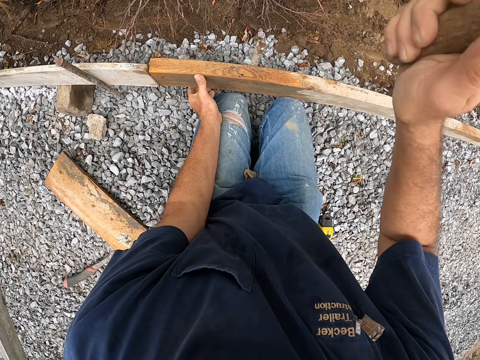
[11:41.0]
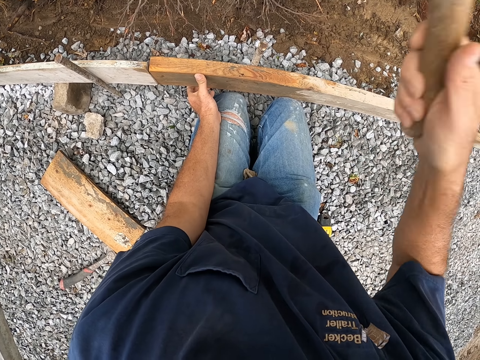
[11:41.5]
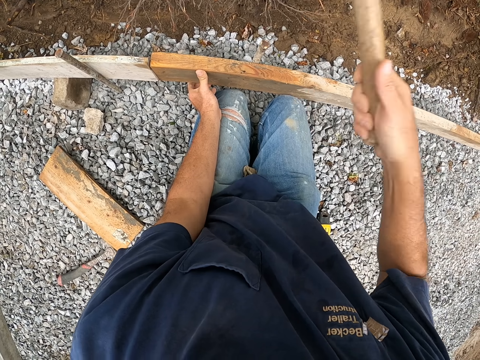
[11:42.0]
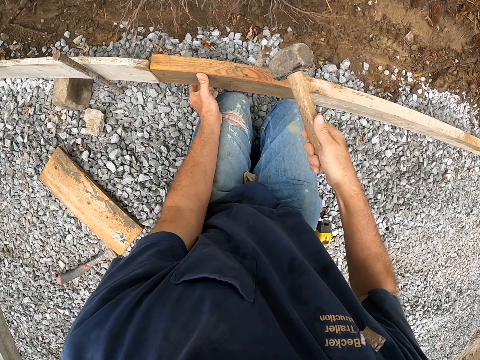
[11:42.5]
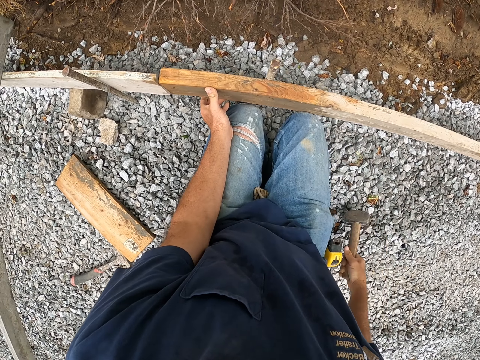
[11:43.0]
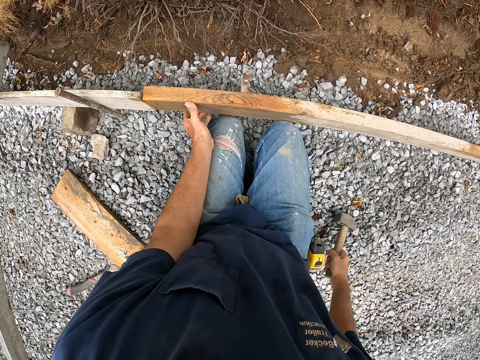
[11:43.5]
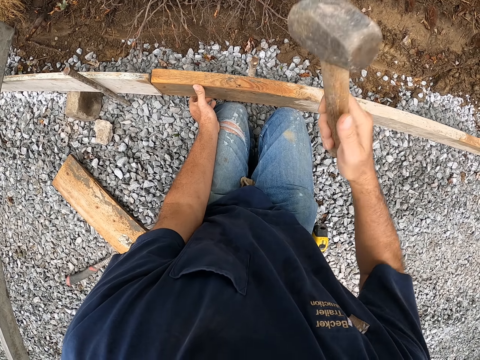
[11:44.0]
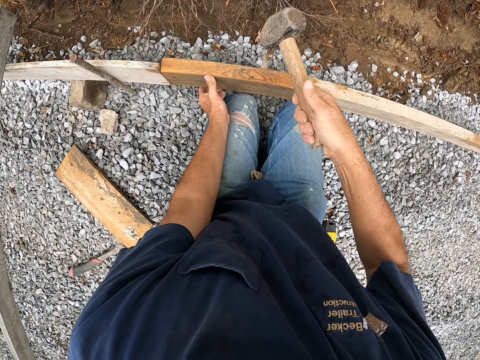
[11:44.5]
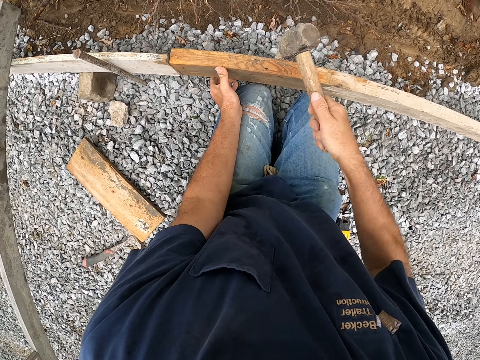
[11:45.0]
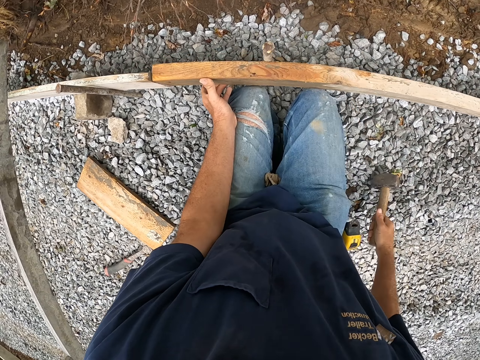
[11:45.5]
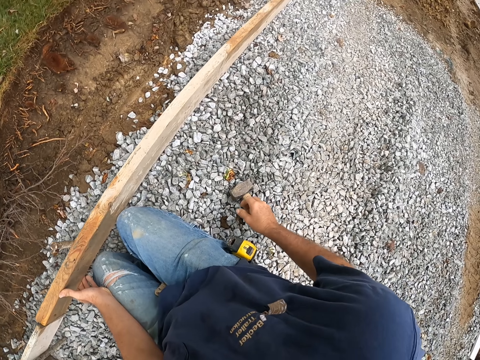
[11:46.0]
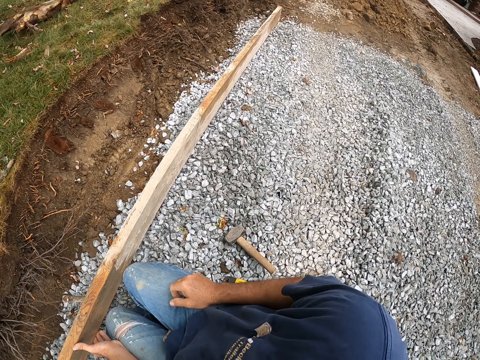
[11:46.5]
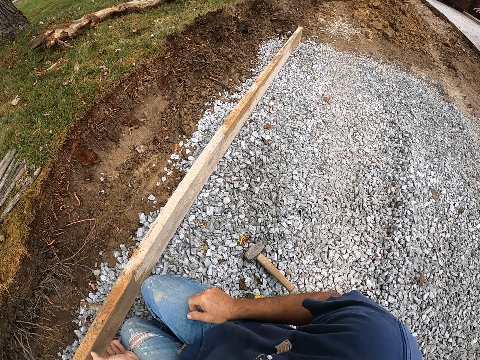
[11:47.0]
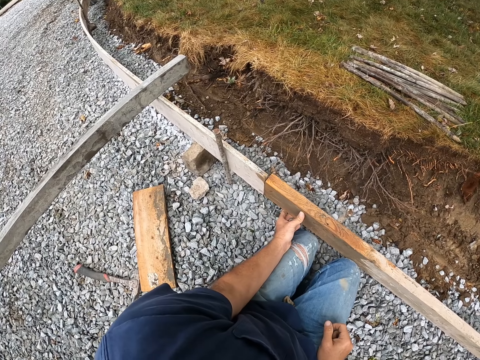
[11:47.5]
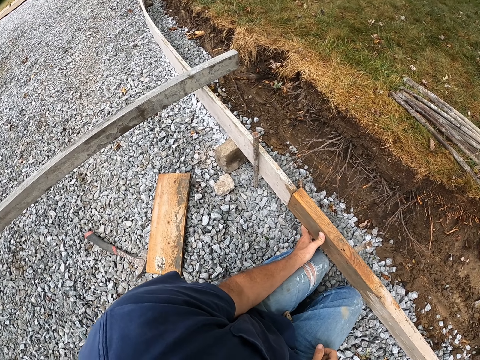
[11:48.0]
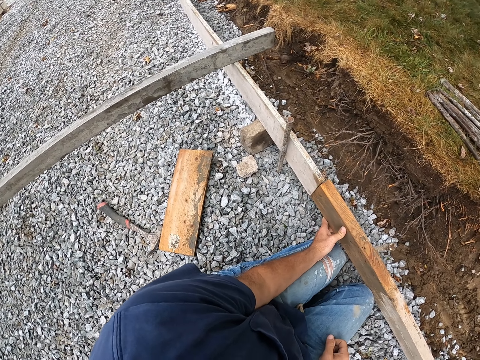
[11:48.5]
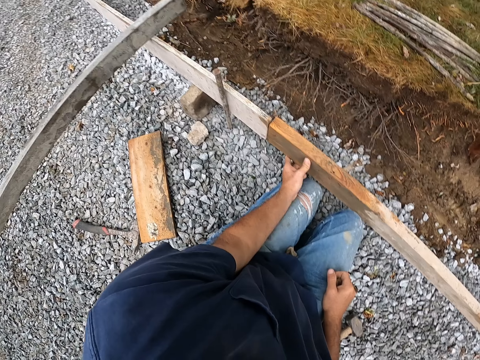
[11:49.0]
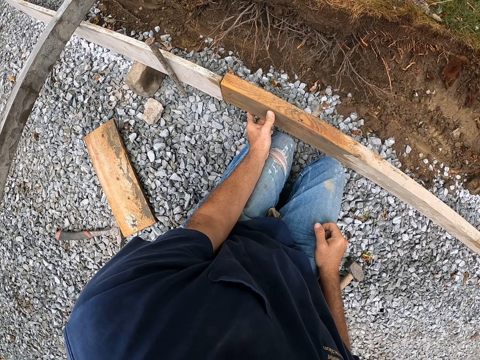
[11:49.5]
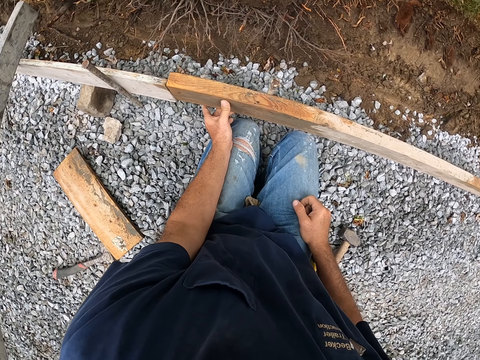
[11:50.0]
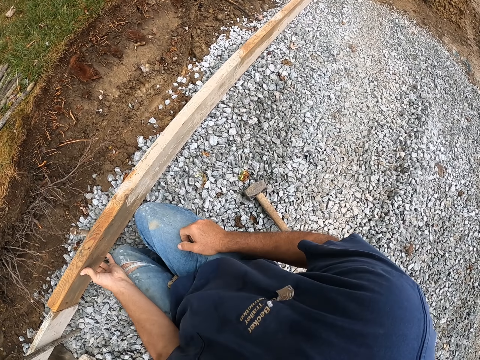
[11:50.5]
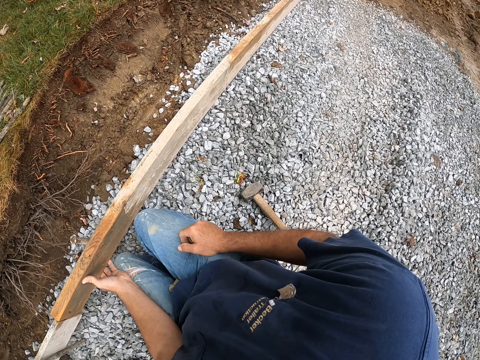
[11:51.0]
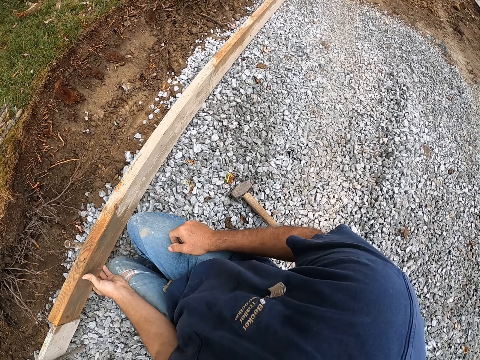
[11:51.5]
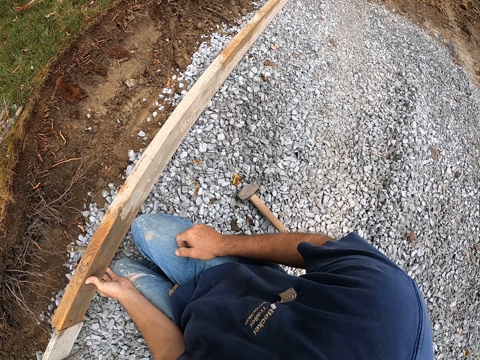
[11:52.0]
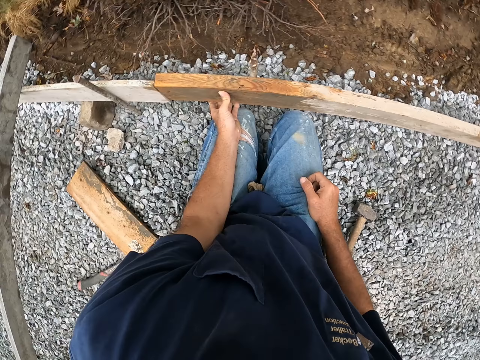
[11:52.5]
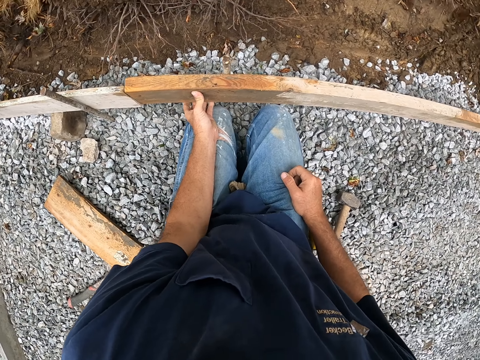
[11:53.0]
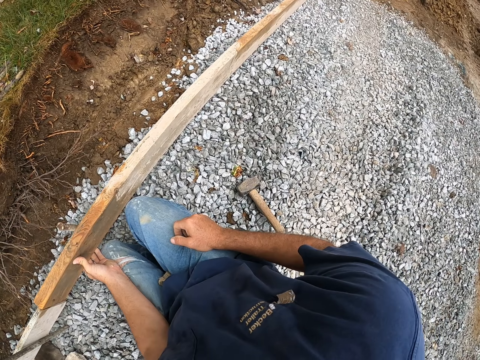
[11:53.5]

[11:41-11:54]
The camera wearer puts a hammer on the murram. They hold the wood frame.

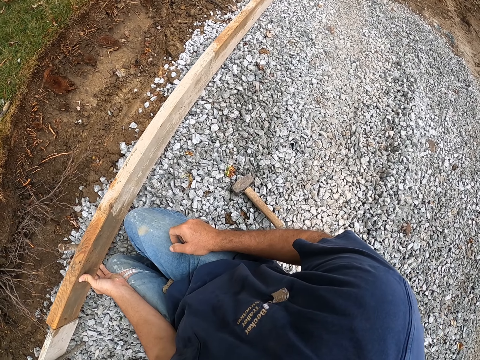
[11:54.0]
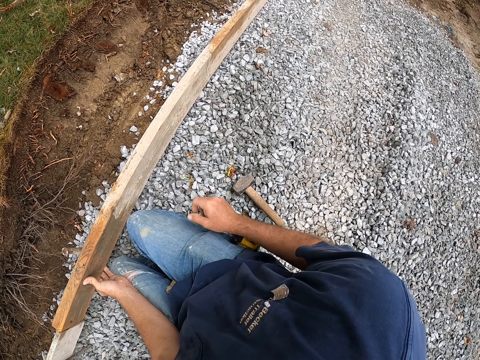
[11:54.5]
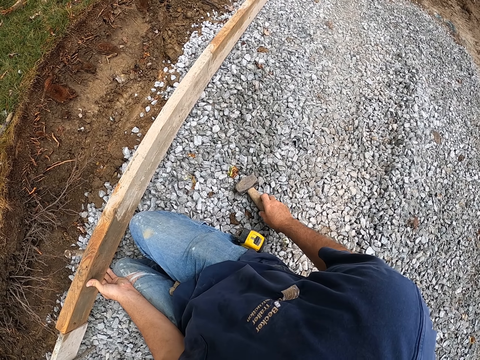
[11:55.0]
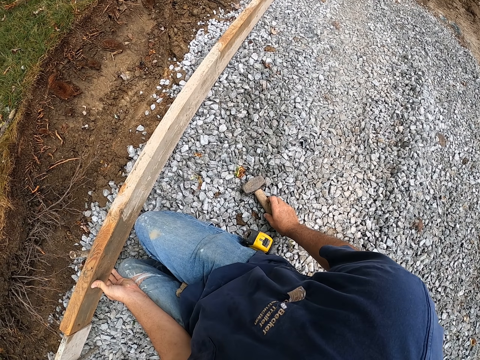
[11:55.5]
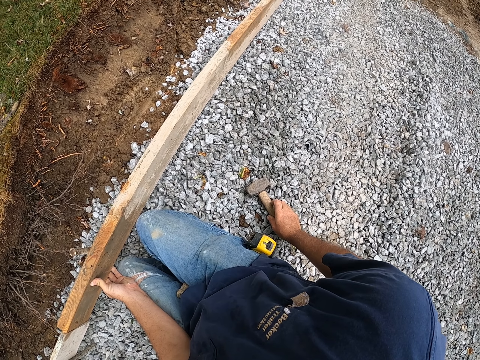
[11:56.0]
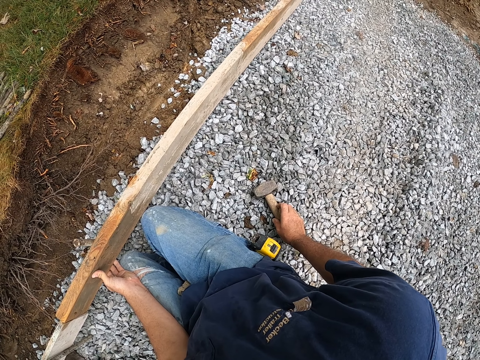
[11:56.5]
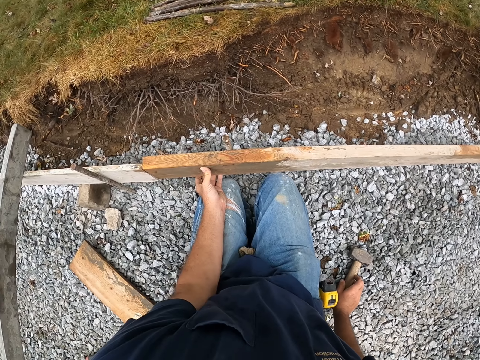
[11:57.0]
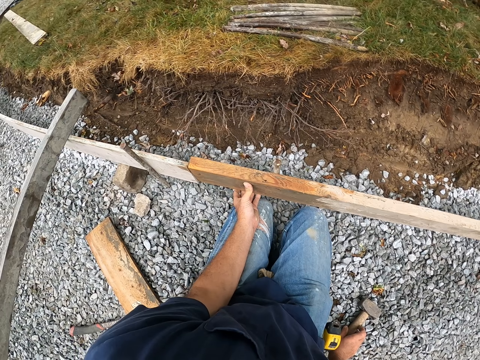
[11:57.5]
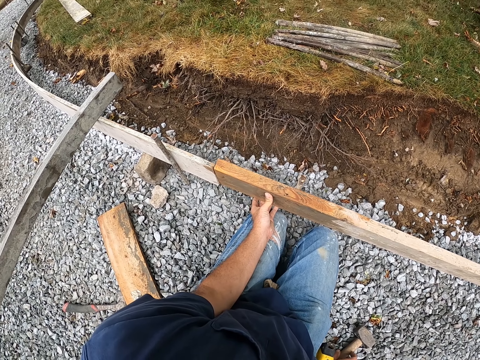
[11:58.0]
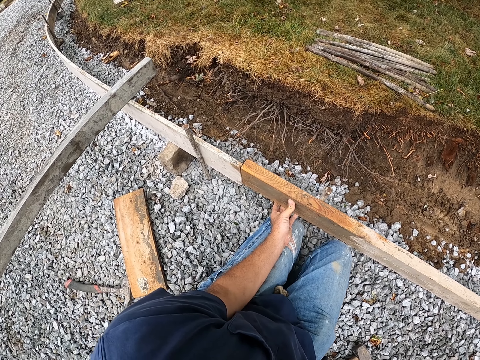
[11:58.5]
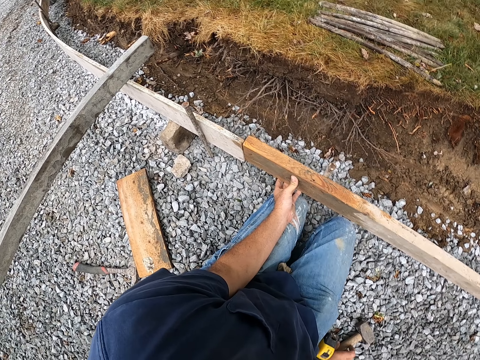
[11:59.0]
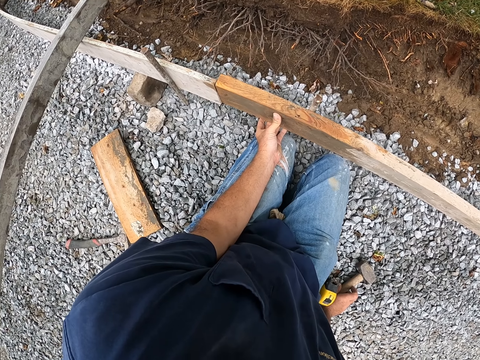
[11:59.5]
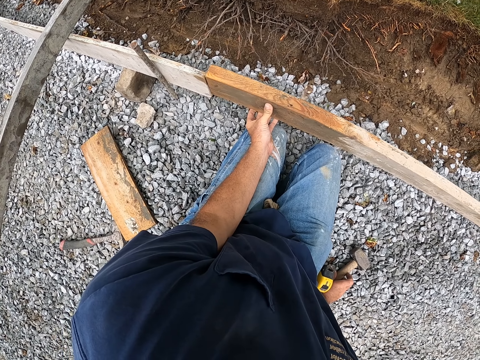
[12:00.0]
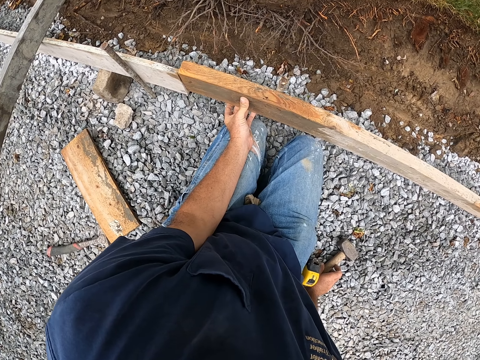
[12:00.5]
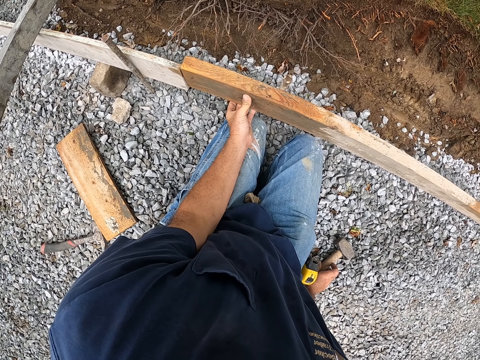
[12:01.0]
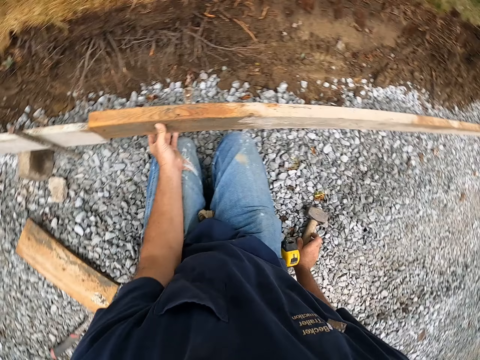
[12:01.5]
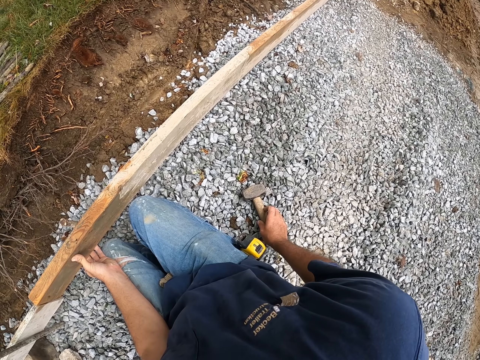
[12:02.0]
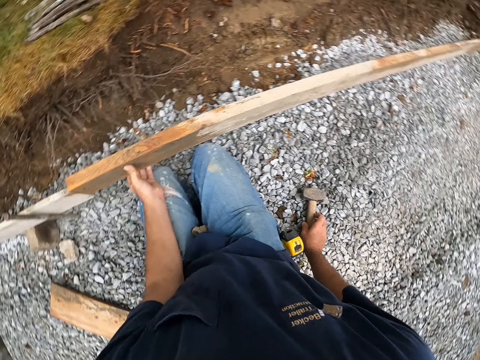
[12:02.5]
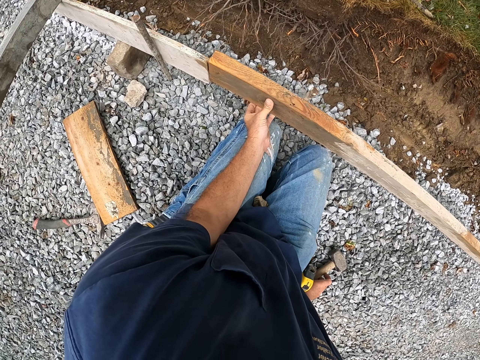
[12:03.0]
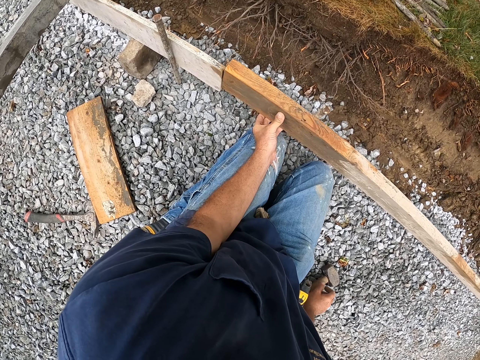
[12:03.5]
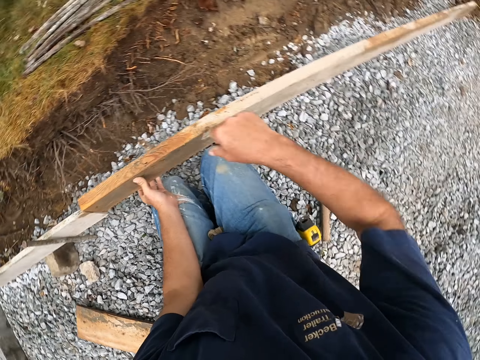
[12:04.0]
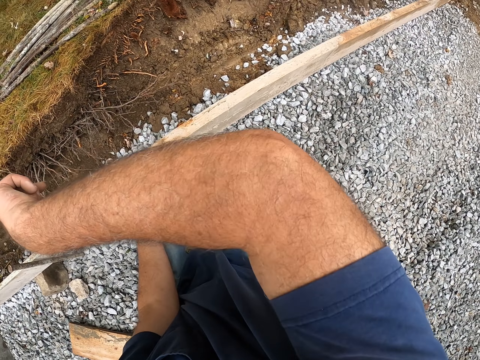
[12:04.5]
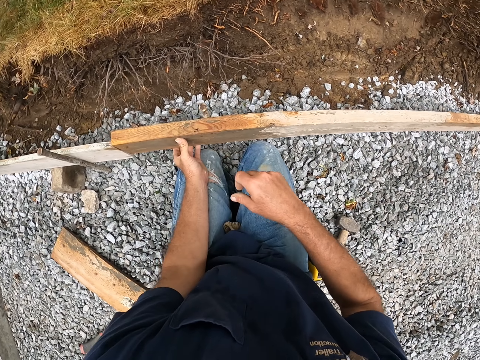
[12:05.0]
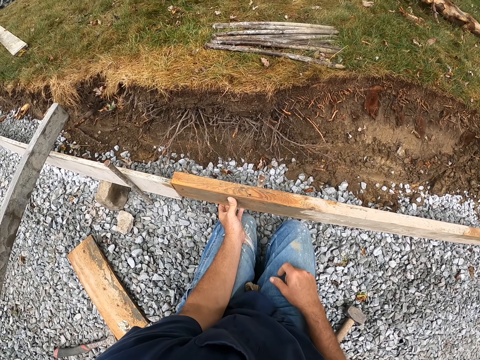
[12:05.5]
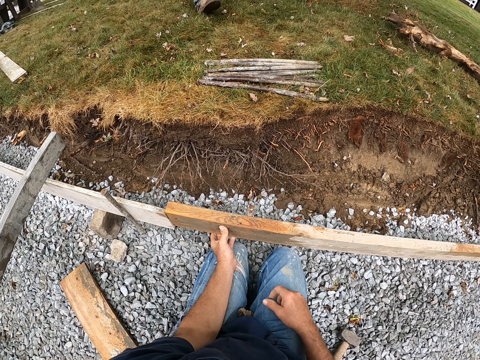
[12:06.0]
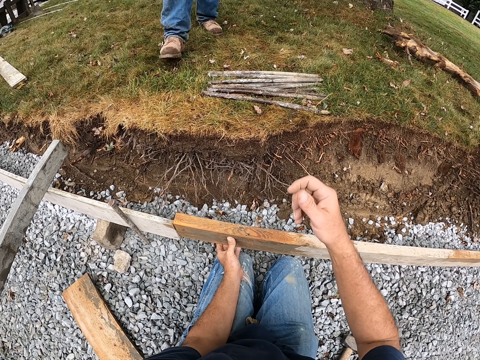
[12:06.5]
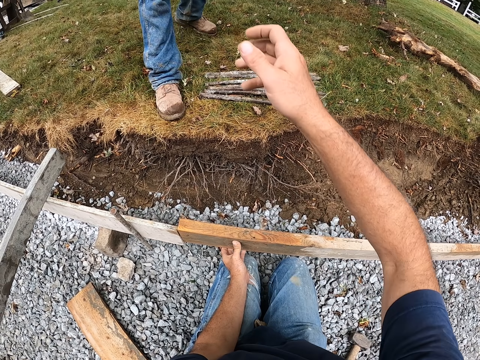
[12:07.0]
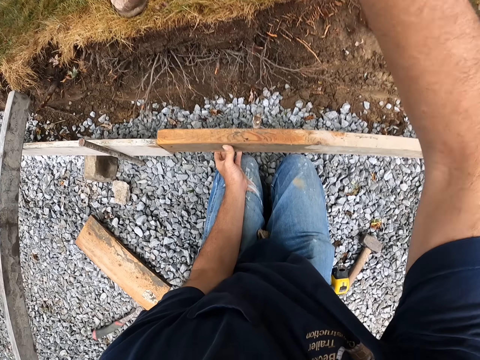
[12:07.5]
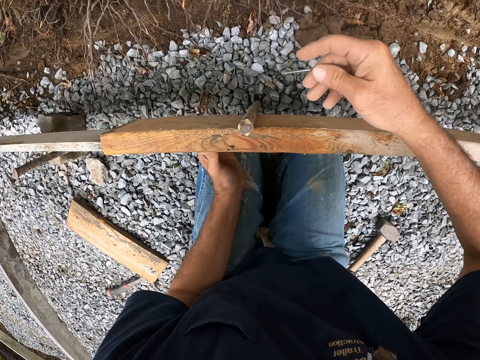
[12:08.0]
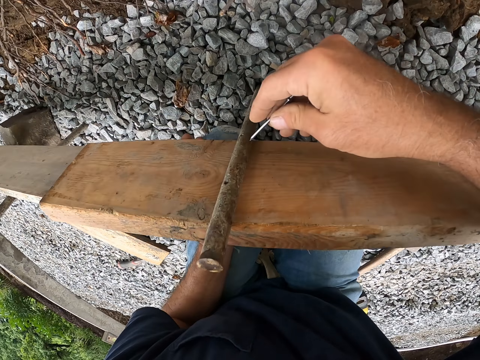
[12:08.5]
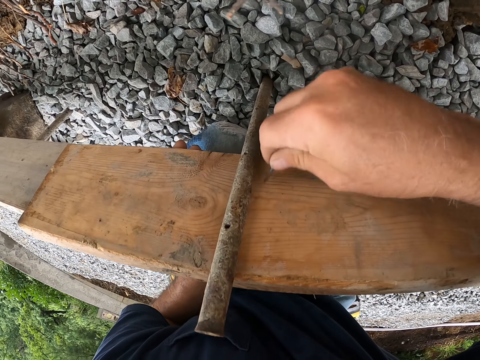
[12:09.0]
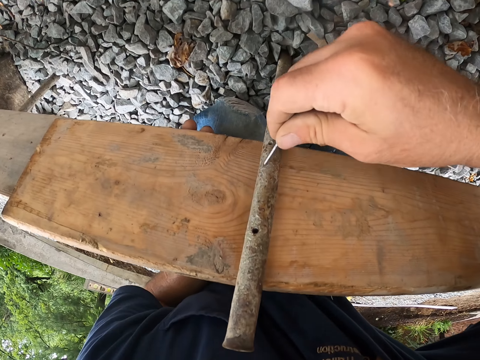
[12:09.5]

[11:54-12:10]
The camera wearer holds the hammer. He wipes his face with the arm. He takes a nail from a man.
